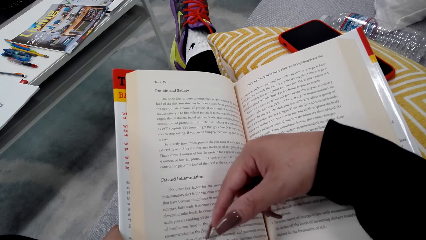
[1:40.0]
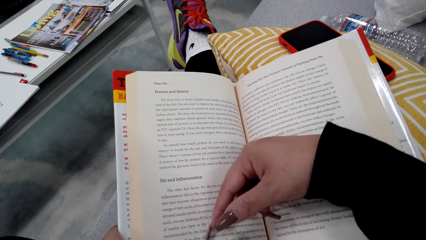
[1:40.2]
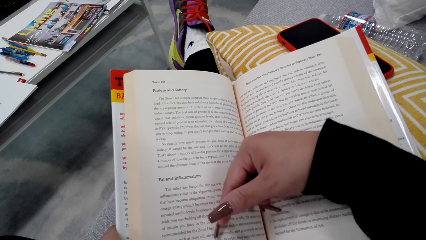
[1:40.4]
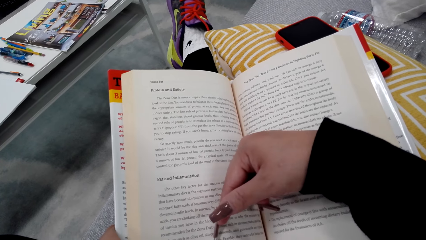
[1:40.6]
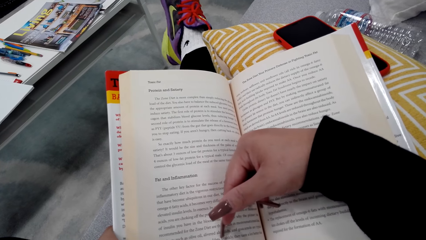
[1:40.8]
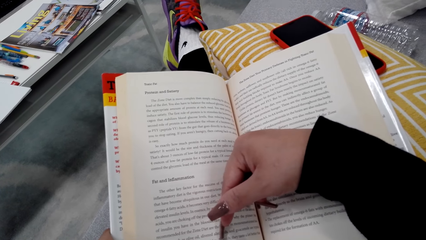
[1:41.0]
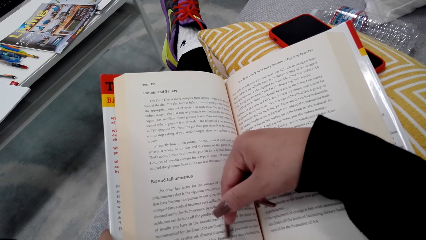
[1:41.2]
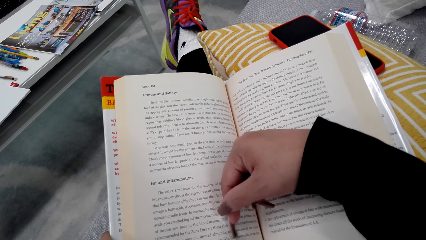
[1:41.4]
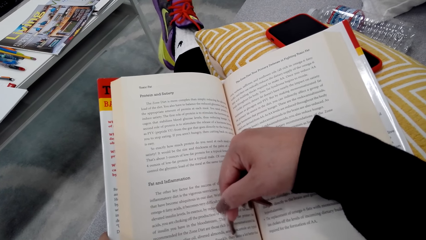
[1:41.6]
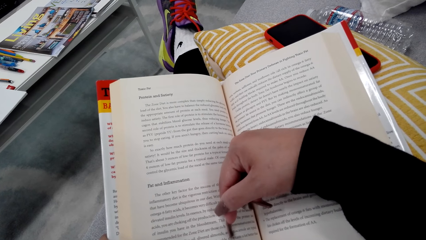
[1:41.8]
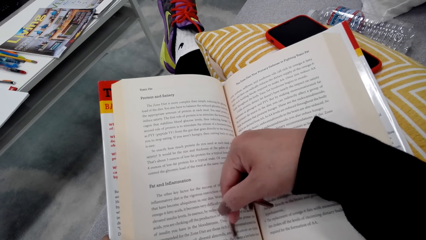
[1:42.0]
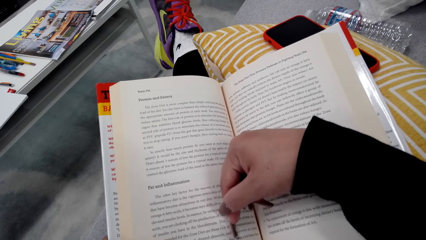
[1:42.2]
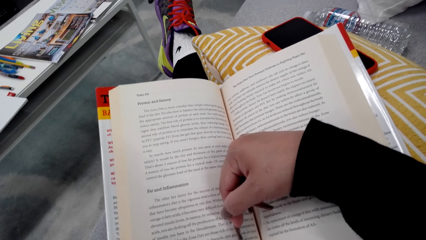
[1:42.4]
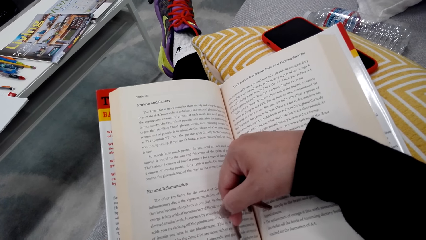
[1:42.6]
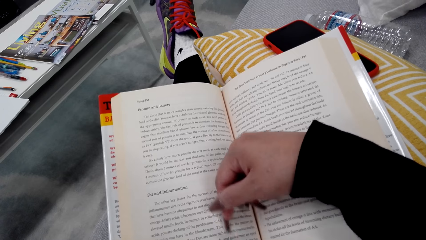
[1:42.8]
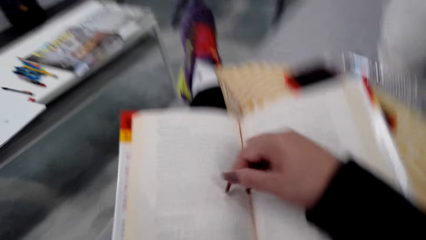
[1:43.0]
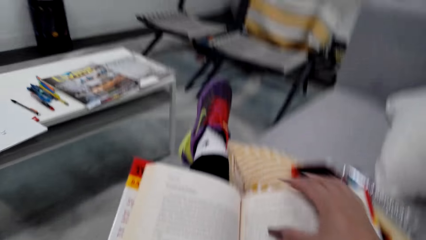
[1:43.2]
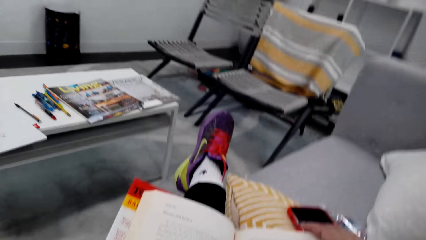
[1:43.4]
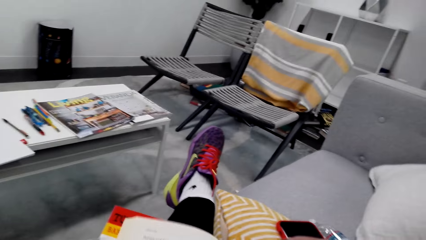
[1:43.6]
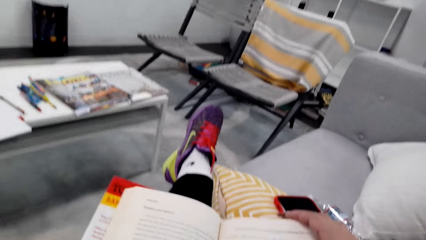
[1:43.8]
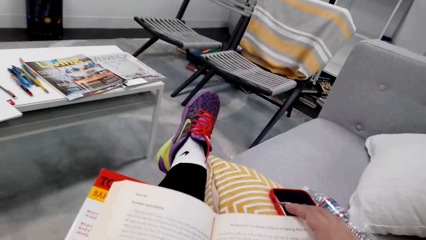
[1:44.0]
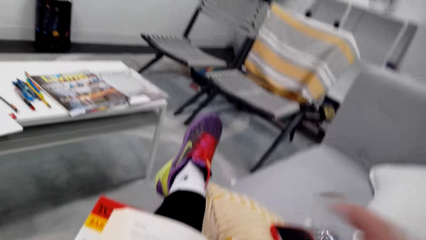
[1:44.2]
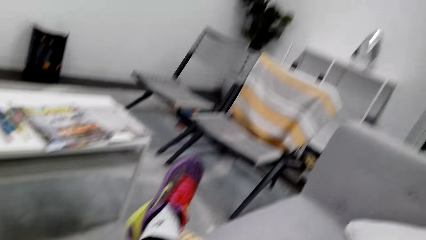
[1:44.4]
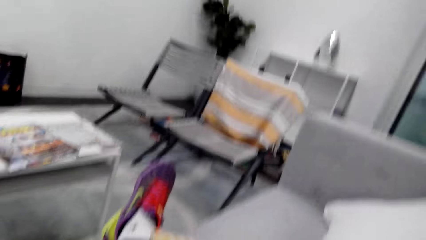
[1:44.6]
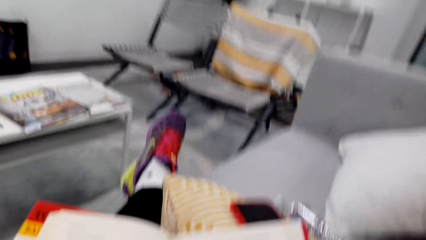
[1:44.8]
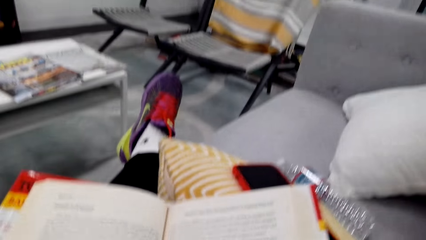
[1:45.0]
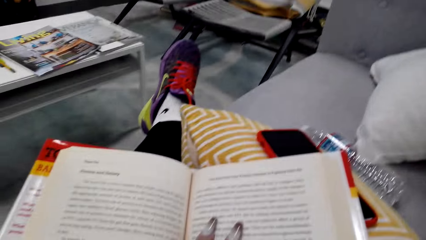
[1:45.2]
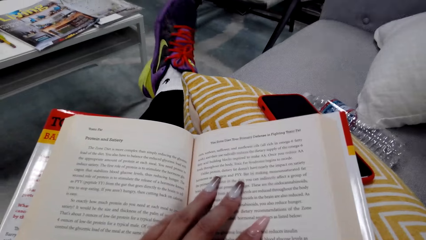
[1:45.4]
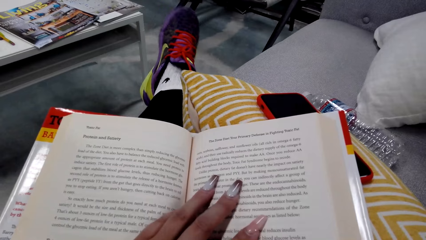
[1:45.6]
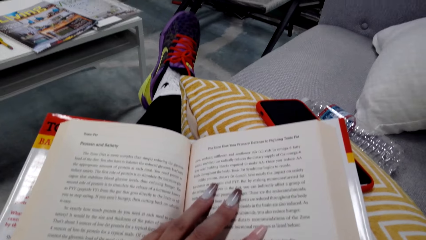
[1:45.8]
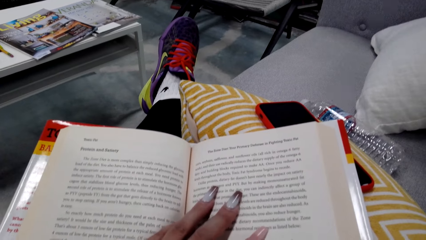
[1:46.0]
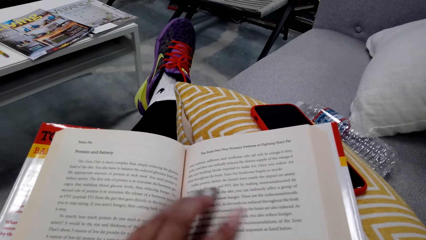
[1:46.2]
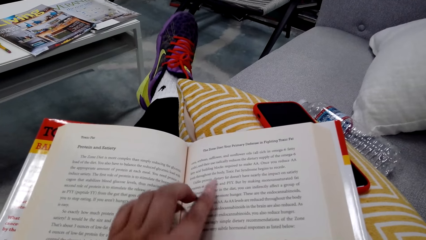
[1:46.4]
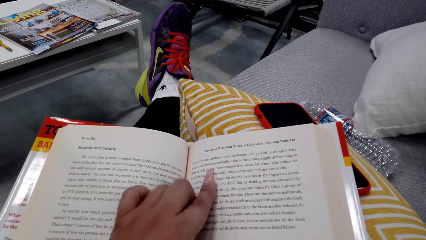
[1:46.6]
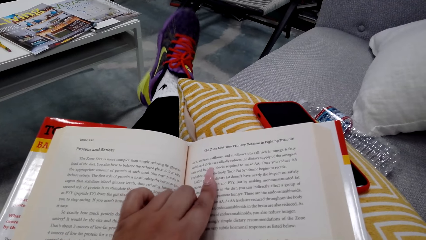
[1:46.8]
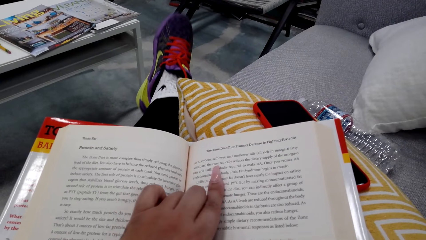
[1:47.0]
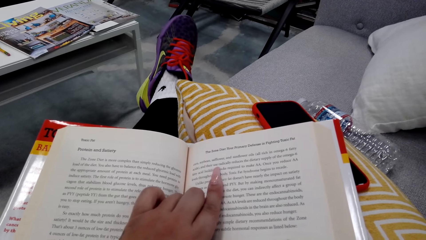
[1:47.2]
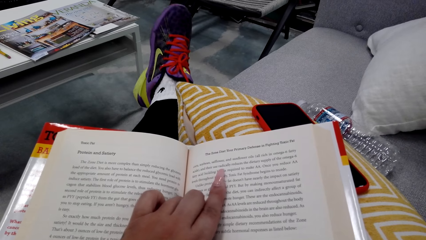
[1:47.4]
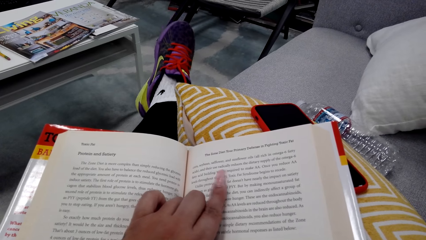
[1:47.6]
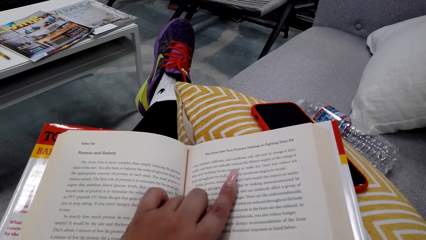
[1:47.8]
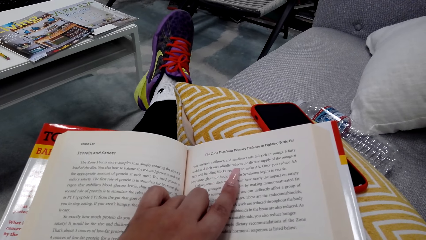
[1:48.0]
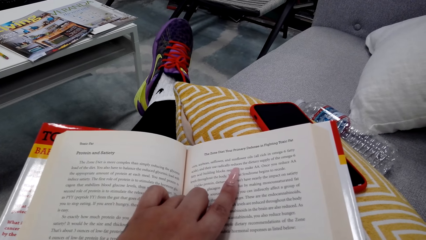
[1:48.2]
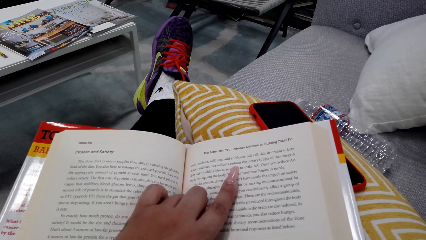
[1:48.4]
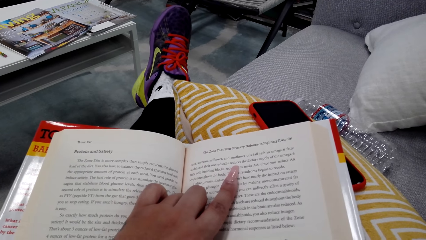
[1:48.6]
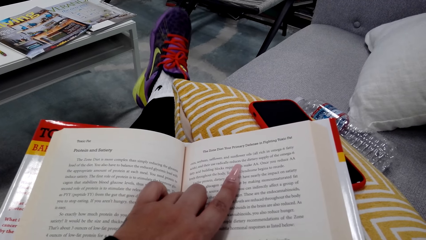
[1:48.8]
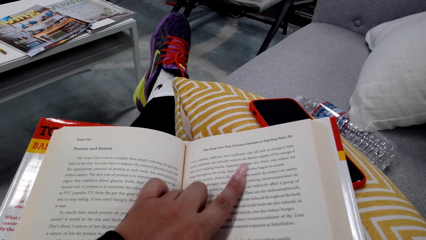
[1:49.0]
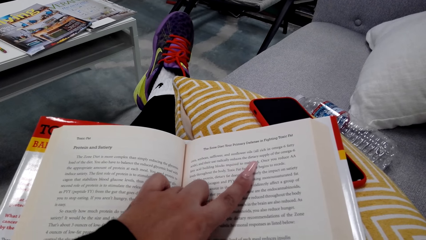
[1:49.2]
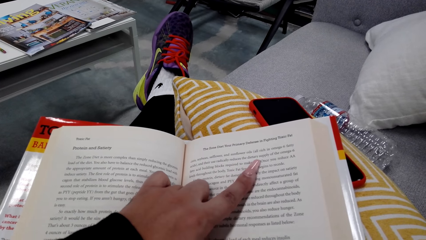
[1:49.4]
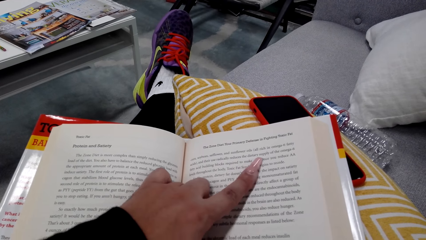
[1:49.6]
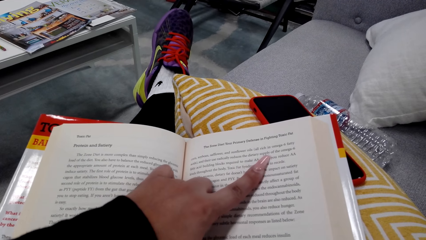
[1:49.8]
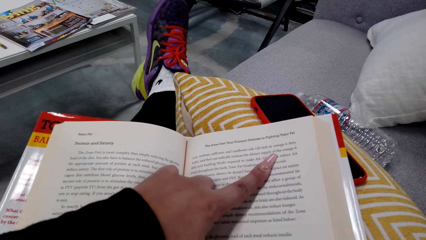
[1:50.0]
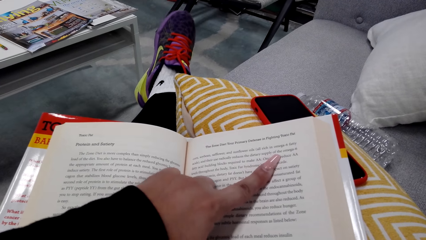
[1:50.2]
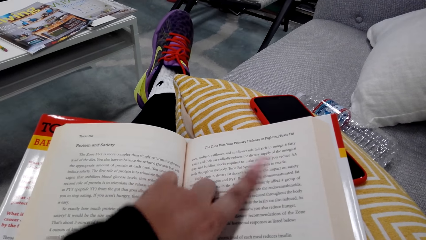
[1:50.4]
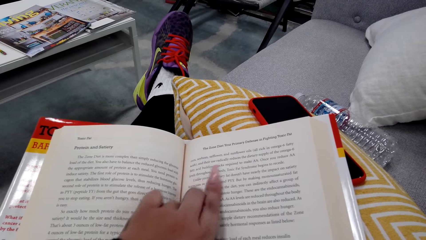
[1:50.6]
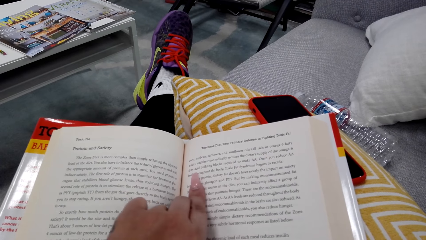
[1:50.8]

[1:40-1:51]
The camera wearer holds the book. They look at the seat. They read the book.

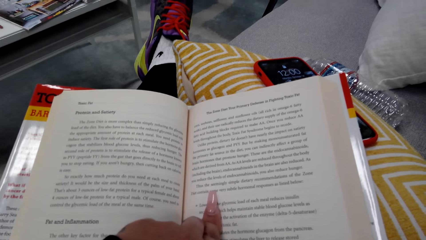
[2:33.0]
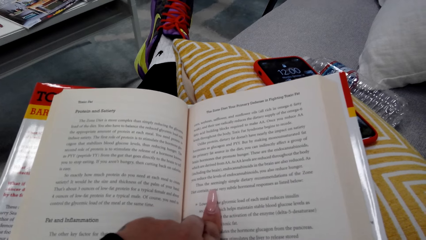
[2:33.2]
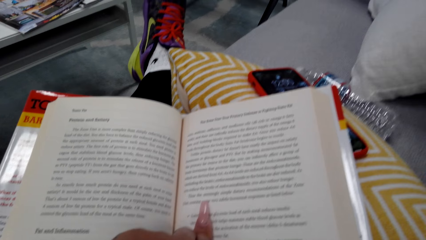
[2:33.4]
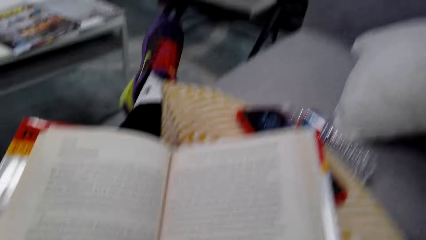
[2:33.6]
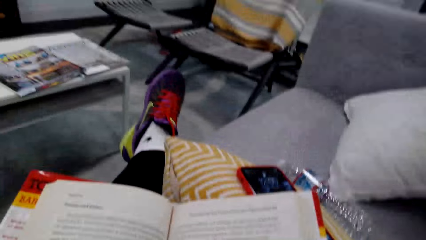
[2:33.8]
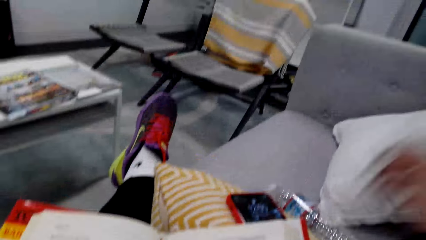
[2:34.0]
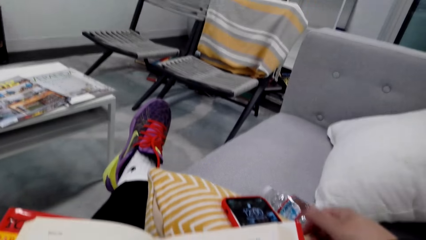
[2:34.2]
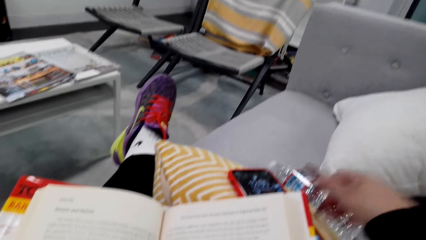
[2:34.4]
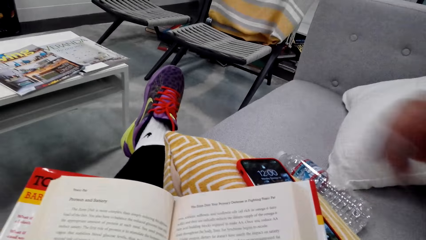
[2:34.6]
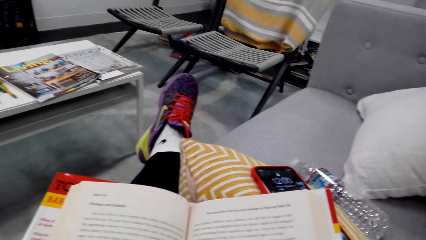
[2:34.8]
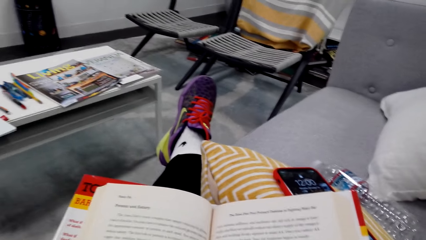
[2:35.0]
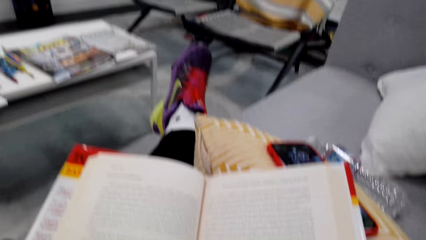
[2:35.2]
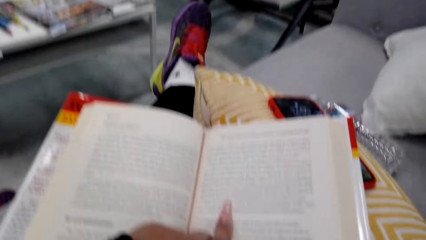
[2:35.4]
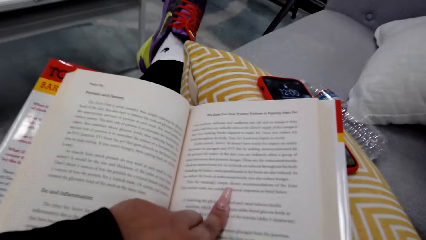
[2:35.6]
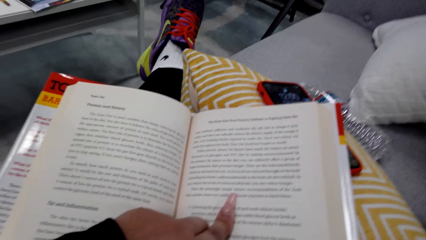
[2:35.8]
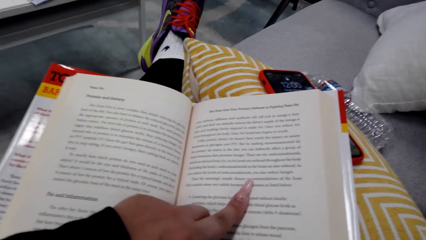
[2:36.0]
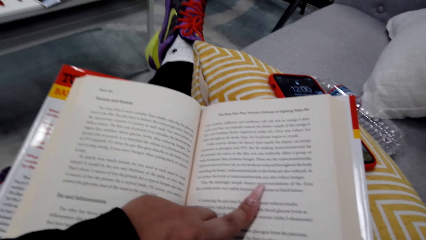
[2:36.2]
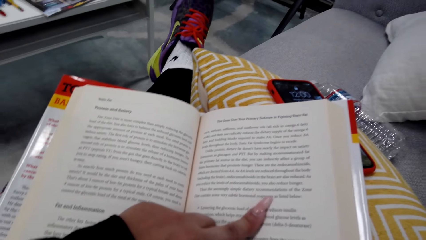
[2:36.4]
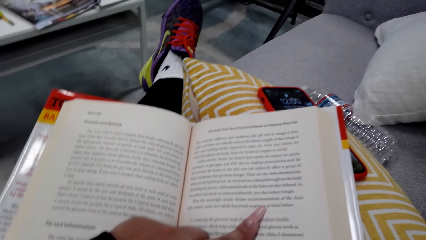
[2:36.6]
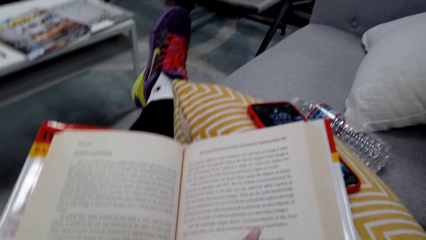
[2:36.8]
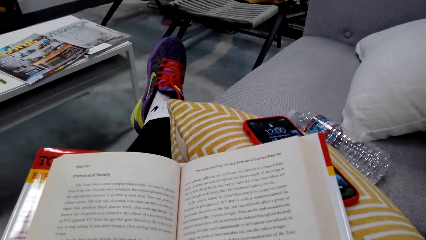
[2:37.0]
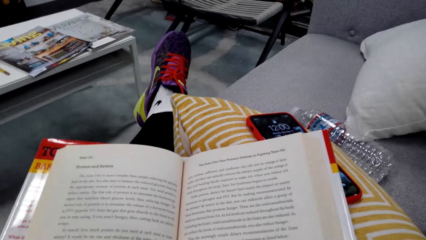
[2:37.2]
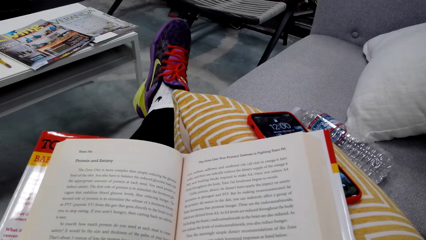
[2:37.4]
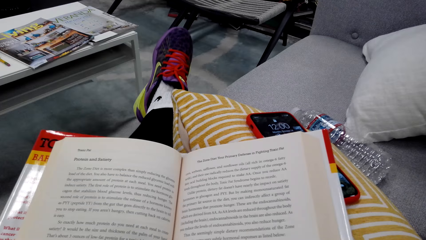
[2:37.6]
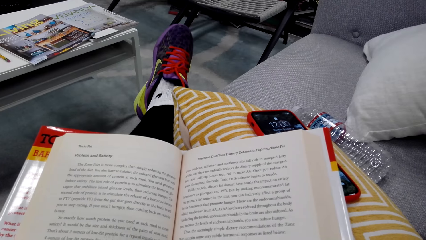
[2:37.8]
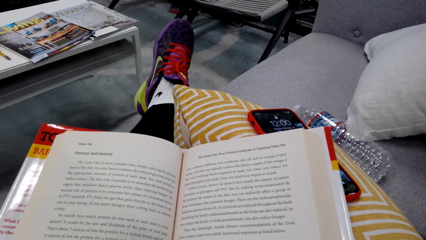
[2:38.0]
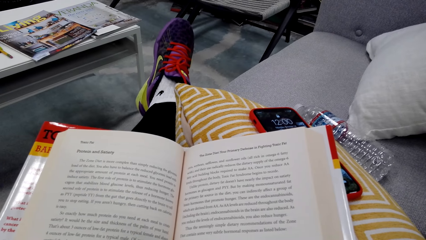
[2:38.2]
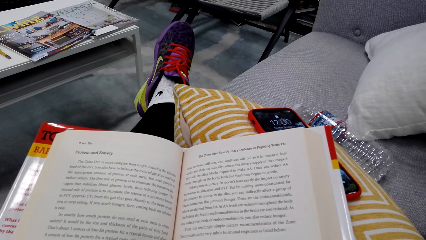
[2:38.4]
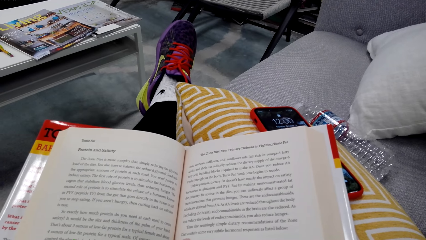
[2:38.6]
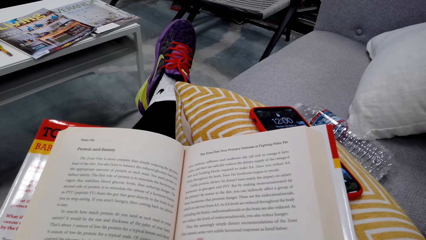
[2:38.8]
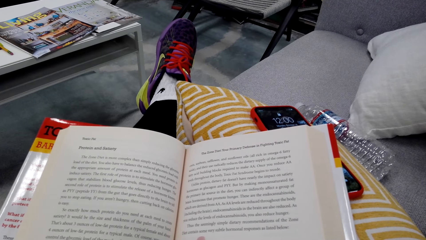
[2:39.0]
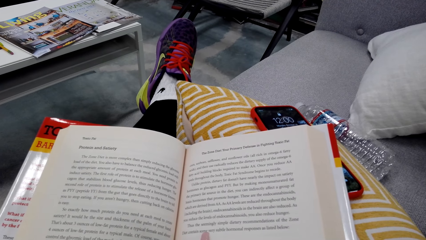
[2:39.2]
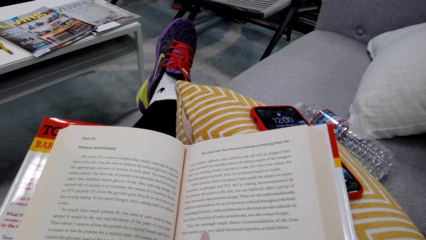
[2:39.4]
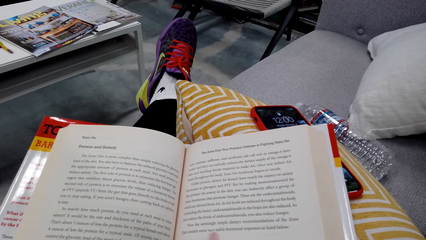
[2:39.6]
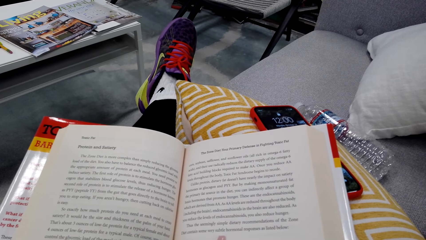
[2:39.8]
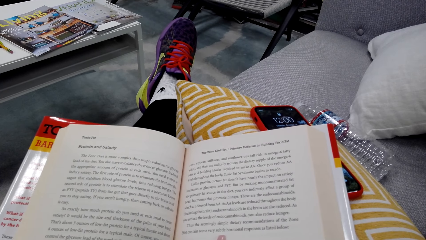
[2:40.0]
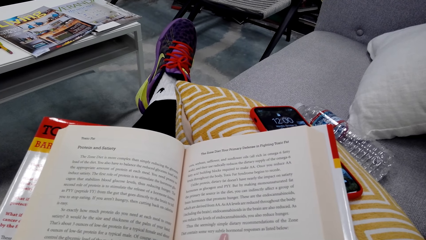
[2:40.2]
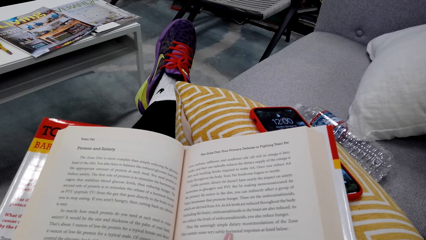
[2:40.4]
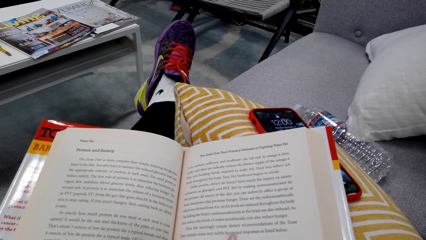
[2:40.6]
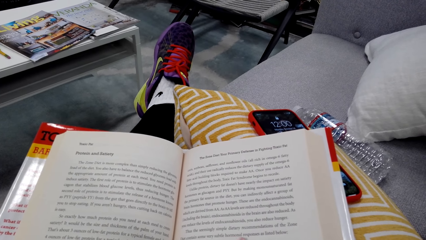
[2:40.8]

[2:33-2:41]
The camera wearer moves a hand. They touch the phone. They read the book.
